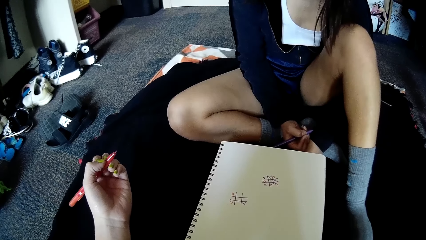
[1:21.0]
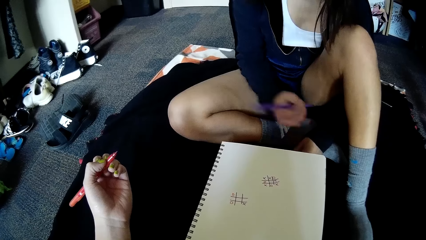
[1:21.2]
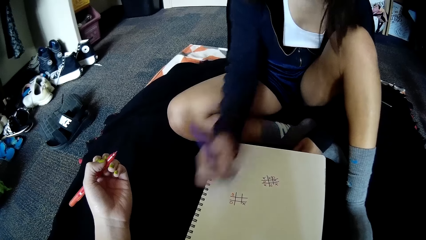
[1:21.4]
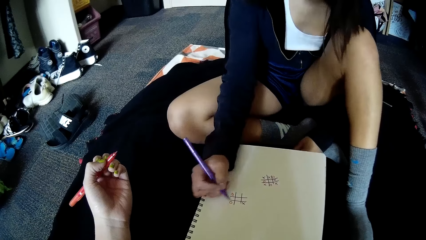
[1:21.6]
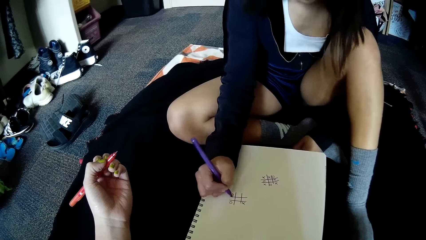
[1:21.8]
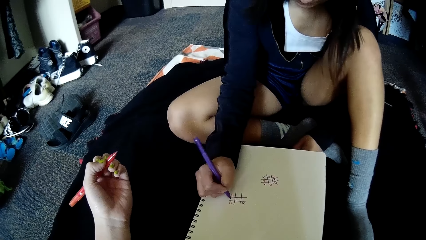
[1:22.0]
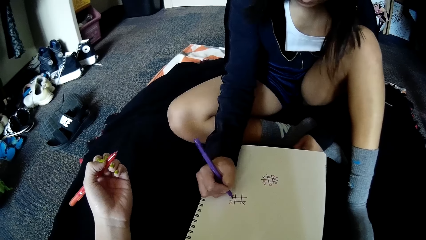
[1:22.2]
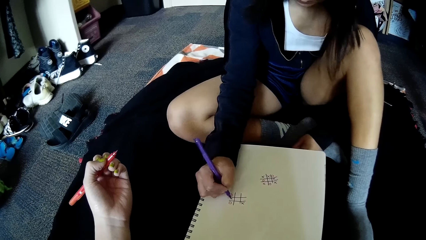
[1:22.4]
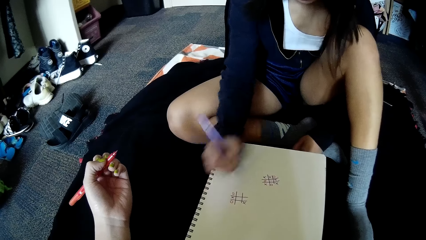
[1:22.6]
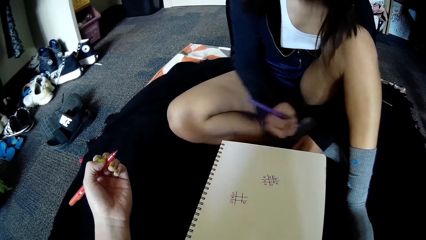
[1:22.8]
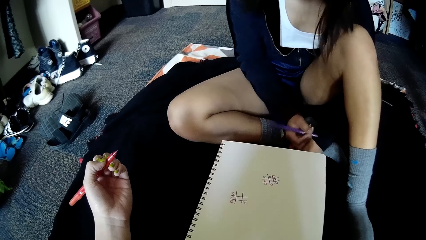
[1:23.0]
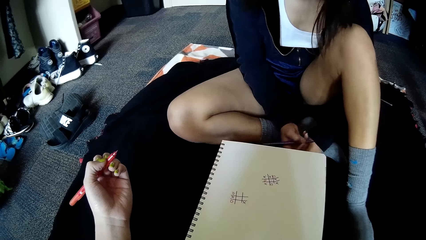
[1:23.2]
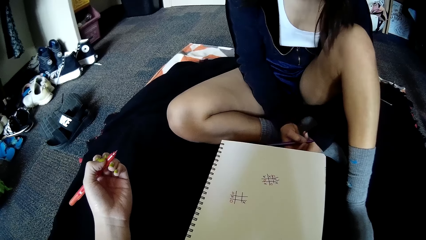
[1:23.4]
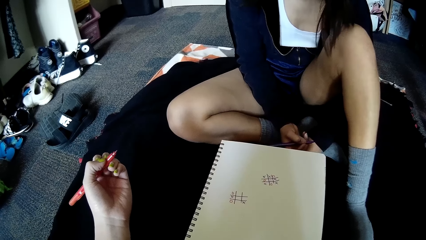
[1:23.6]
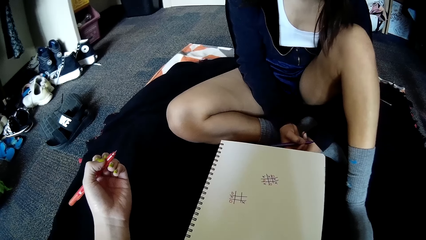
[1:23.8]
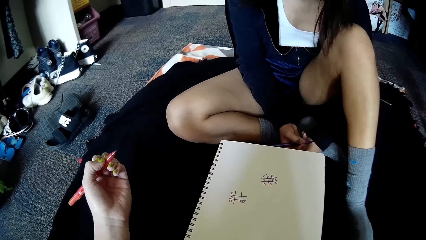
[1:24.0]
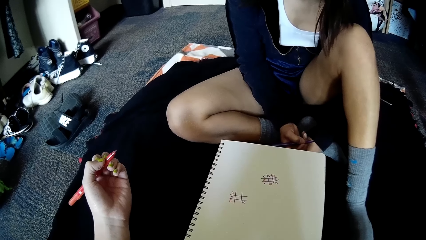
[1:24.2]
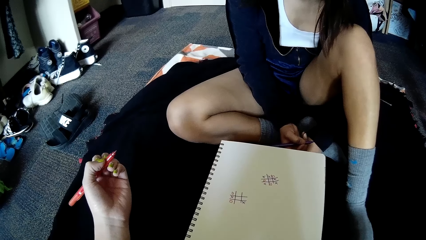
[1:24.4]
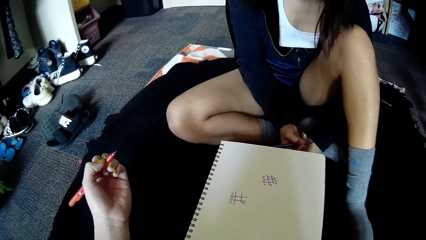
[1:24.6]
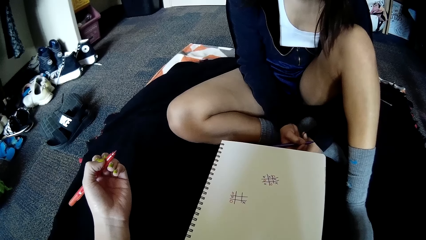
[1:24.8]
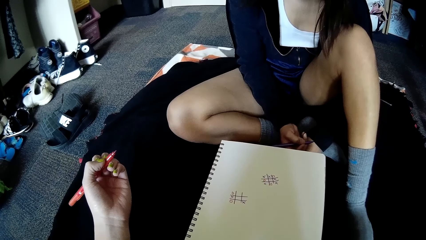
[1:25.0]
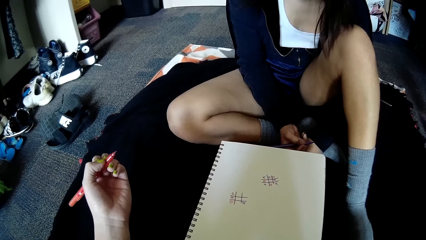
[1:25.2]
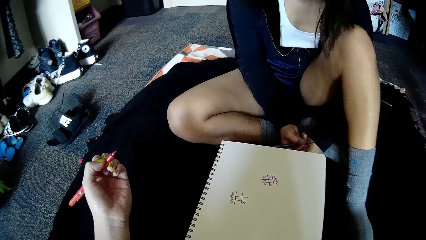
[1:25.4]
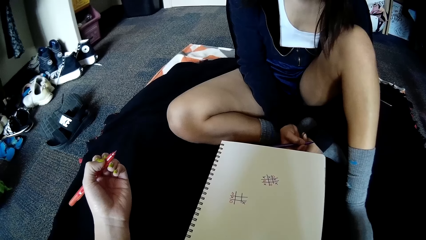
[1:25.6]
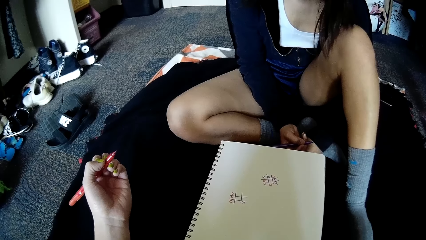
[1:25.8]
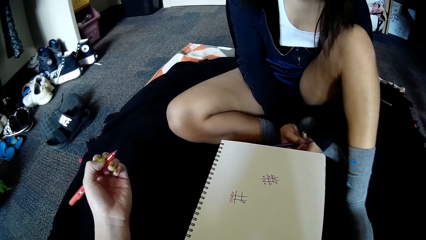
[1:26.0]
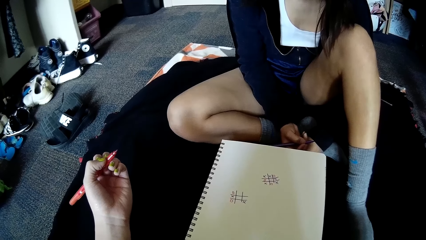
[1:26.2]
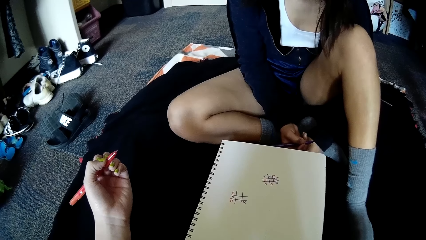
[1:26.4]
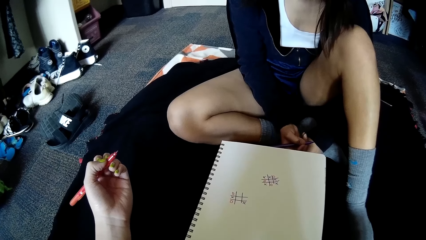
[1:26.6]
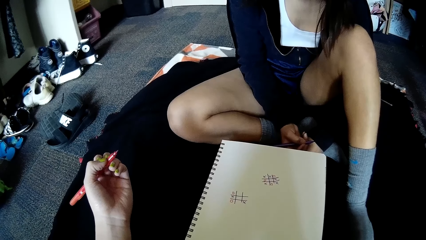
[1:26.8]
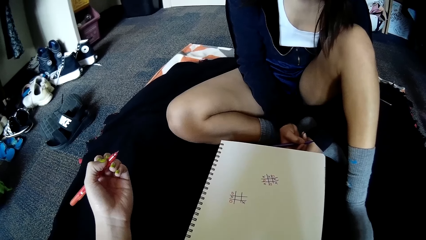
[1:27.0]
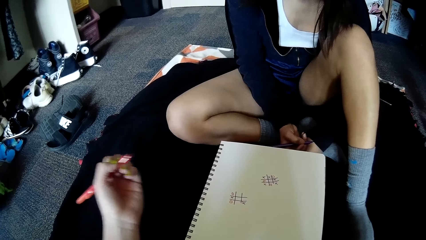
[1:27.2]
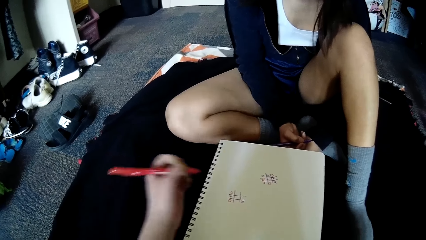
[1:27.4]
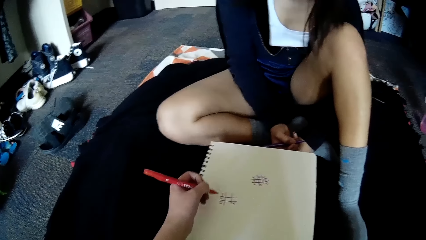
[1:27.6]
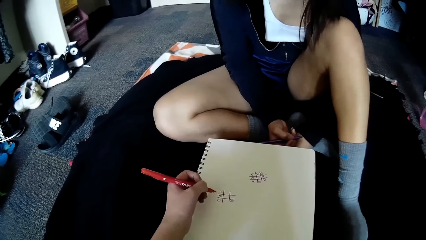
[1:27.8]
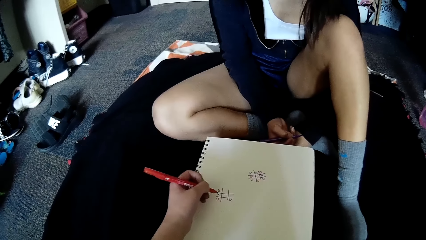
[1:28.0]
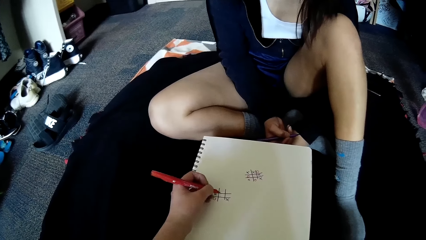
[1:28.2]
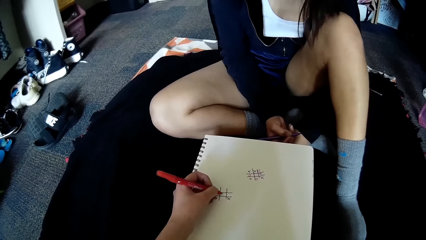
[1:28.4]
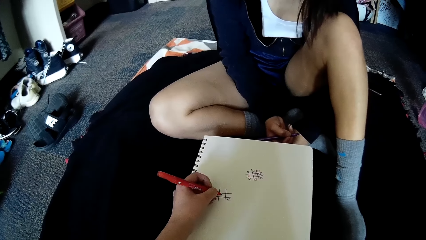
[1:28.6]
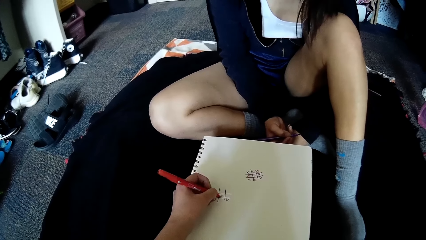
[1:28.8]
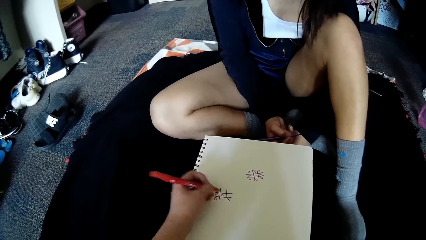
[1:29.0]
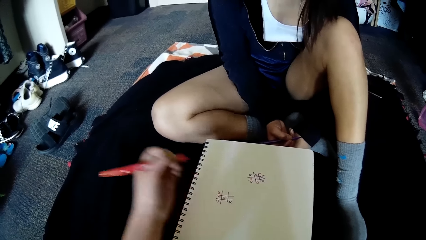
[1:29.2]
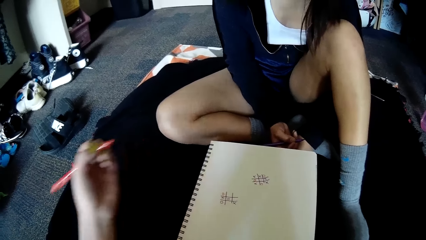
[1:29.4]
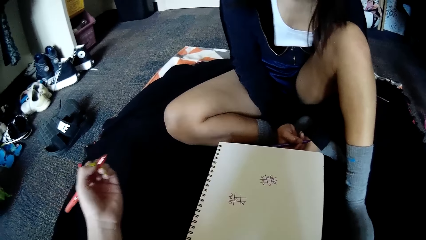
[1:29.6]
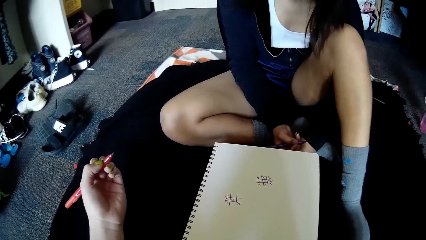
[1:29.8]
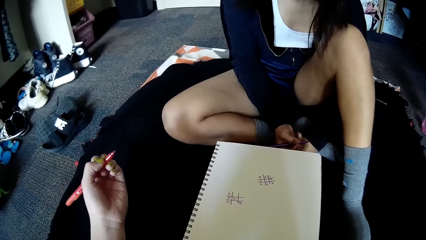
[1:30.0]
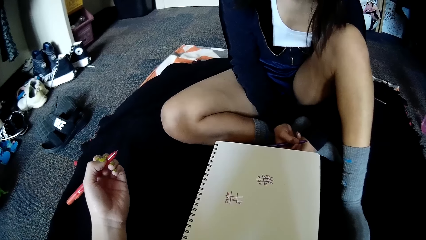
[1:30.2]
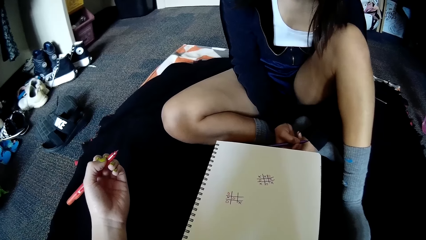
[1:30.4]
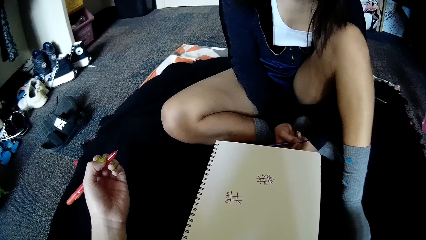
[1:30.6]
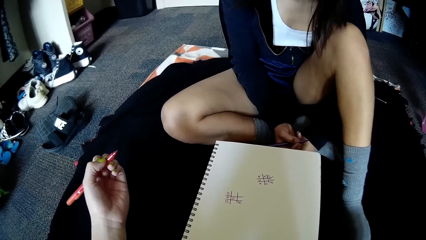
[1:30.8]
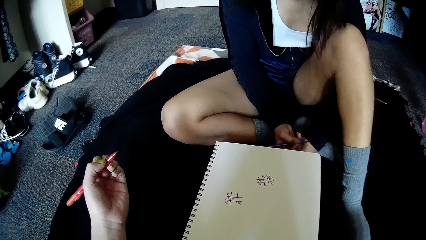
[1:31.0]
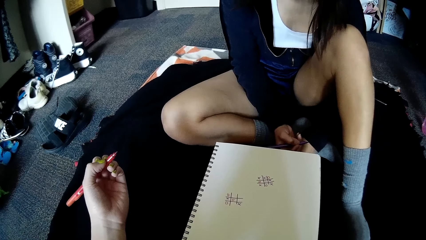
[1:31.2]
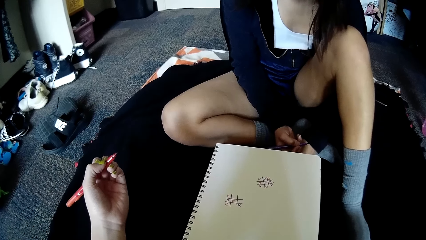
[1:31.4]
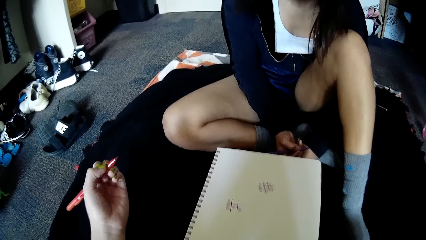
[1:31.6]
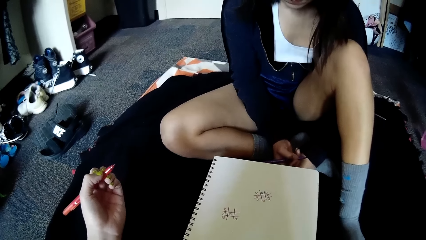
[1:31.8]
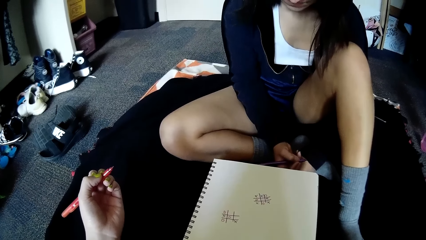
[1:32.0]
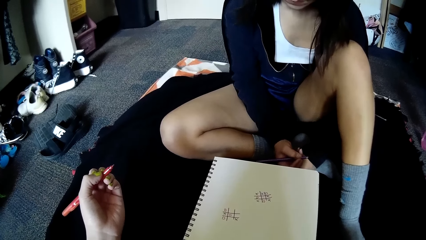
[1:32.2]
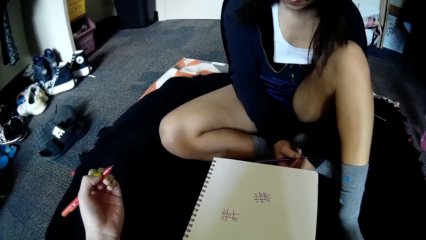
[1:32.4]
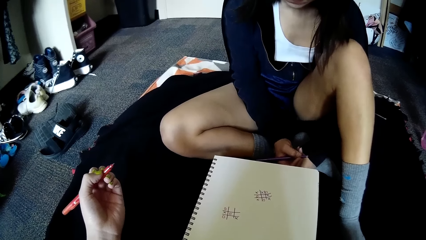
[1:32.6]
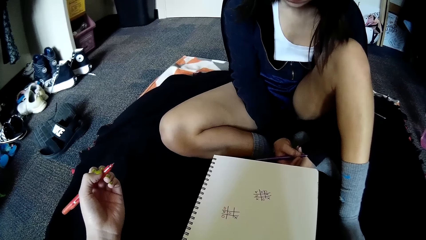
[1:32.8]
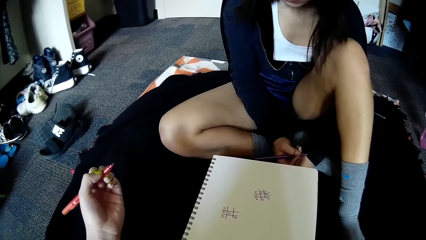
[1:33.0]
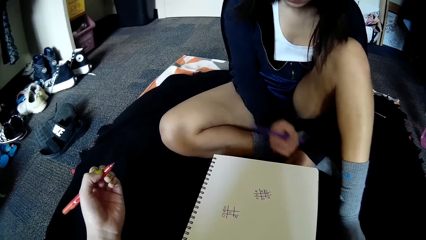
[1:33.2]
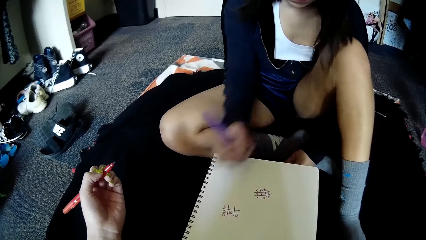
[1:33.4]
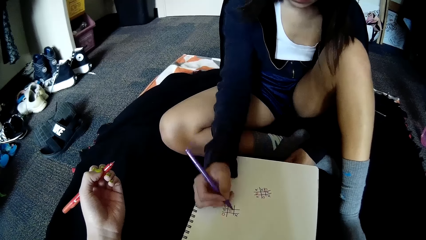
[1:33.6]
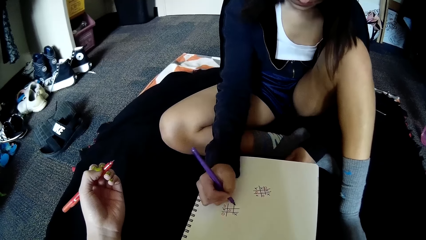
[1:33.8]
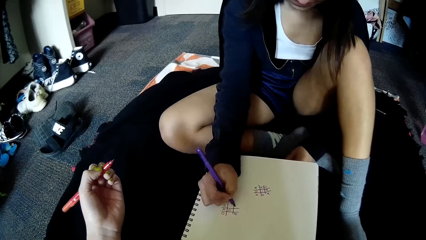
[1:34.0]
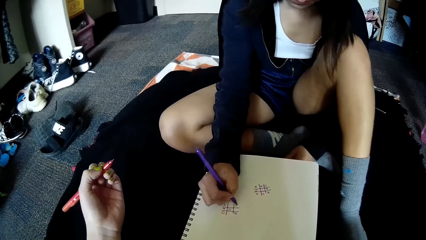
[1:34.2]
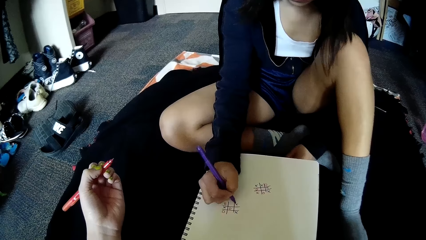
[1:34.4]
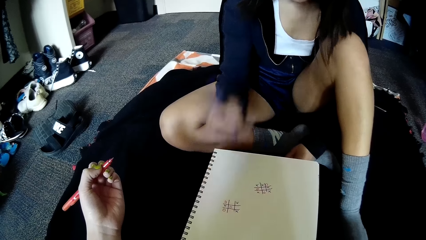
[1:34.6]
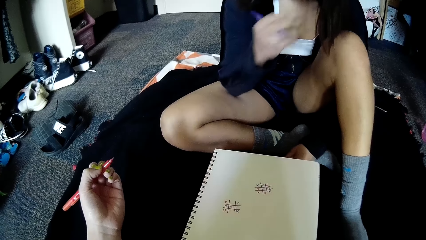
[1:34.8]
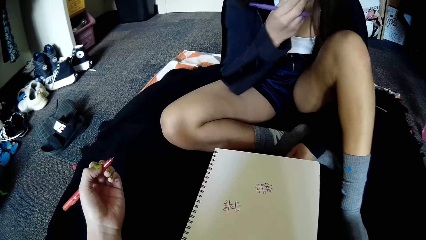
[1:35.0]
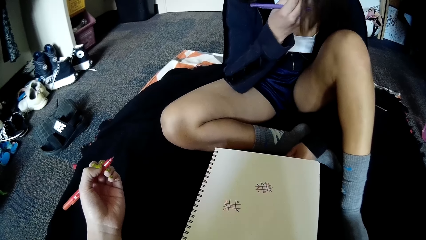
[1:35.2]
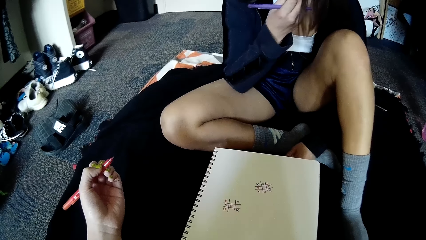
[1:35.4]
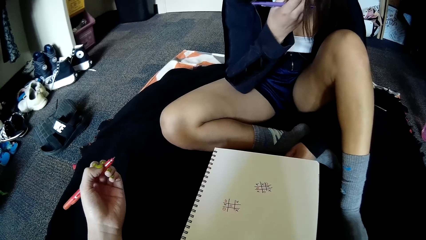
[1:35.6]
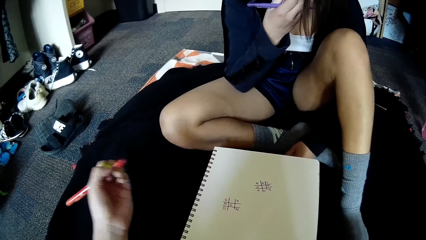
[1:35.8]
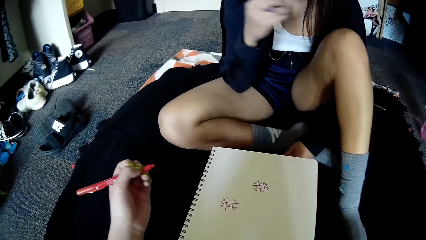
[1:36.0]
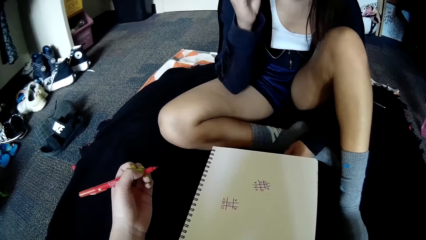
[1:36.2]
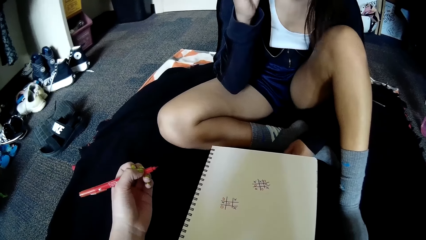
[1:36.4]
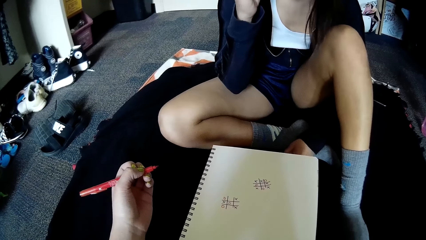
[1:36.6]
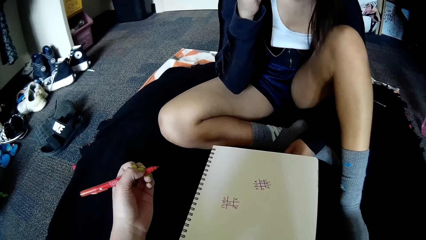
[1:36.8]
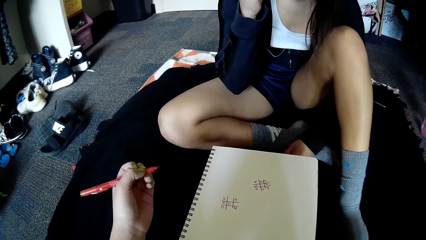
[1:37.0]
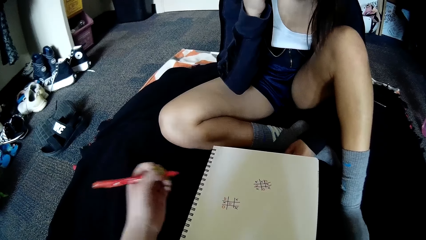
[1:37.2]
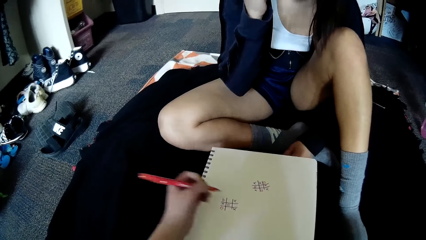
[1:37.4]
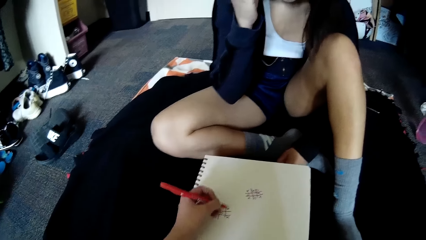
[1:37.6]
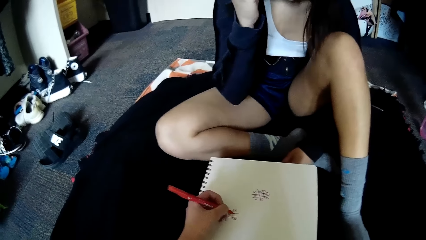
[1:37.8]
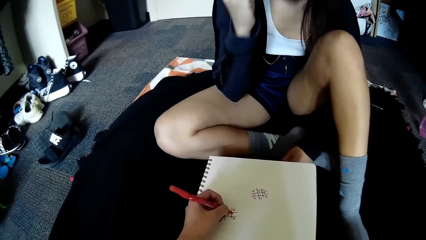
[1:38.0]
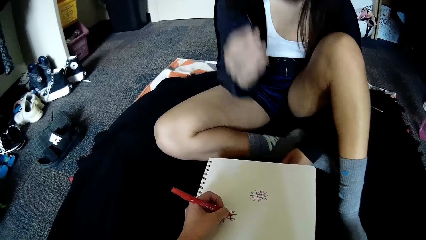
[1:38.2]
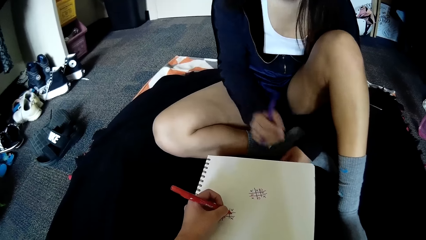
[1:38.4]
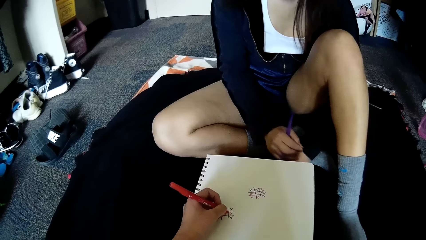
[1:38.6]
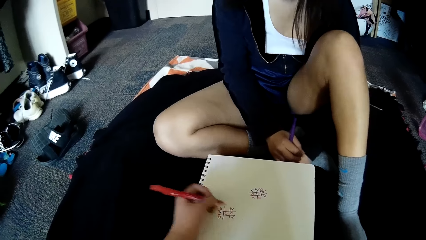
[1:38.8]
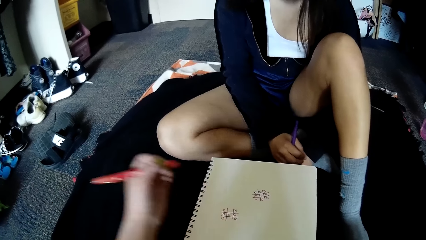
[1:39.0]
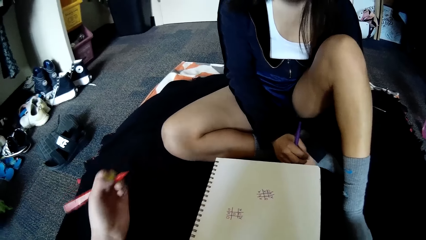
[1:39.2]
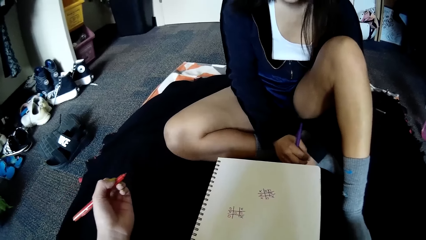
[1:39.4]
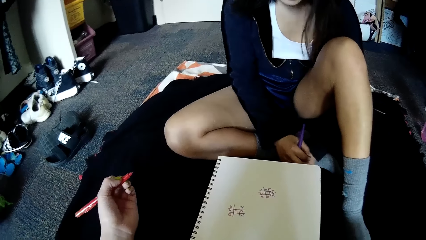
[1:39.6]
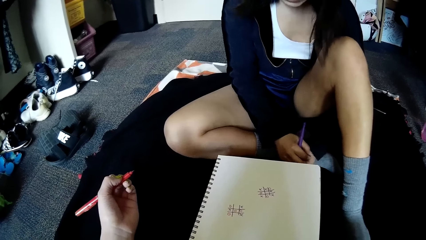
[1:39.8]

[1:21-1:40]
The woman writes on the book on the floor with the pen in her right hand. The camera wearer writes on the book on the floor with the pen in her left hand. The woman writes on the book on the floor with the pen in her right hand. She touches the face. The camera wearer writes on the book on the floor with the pen in her left hand. The woman interacts with the camera wearer.
